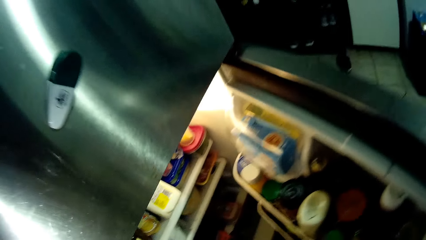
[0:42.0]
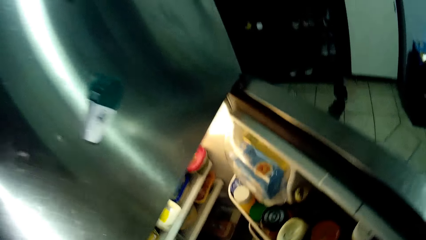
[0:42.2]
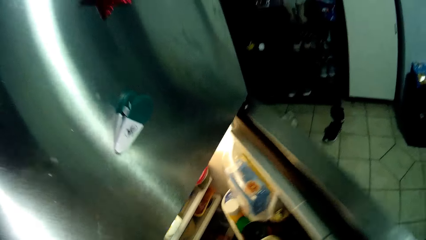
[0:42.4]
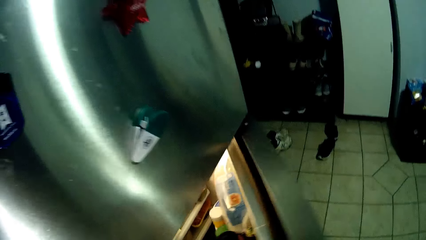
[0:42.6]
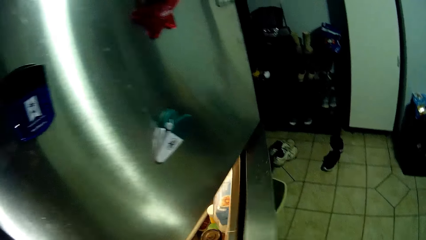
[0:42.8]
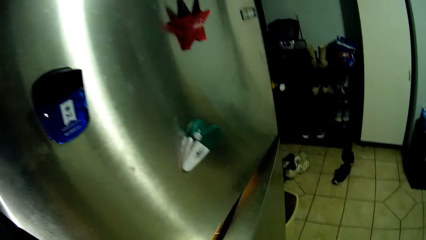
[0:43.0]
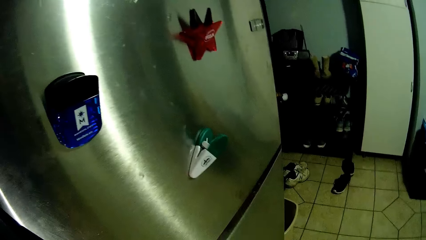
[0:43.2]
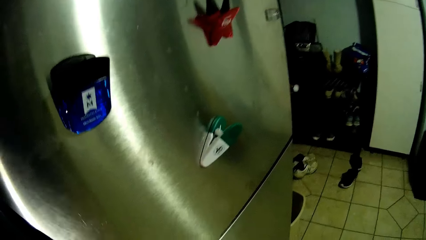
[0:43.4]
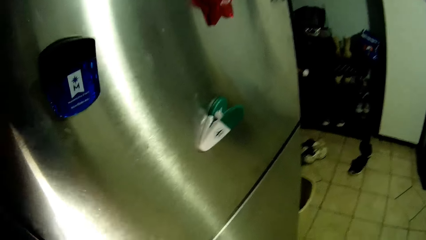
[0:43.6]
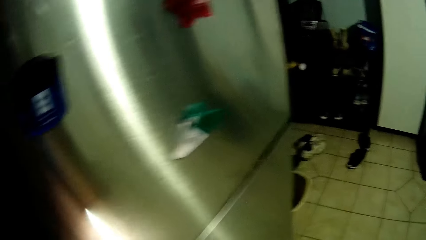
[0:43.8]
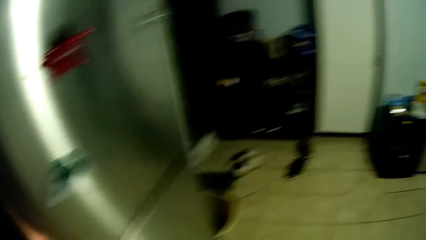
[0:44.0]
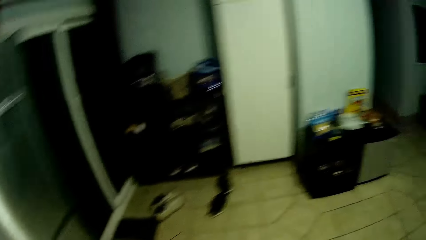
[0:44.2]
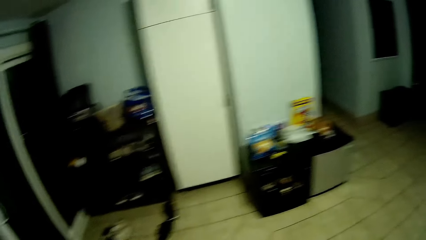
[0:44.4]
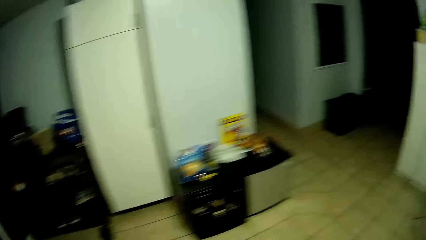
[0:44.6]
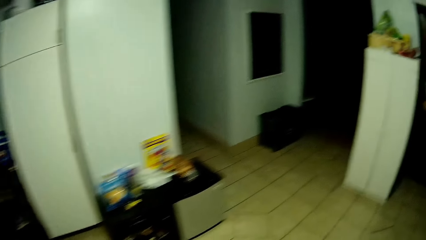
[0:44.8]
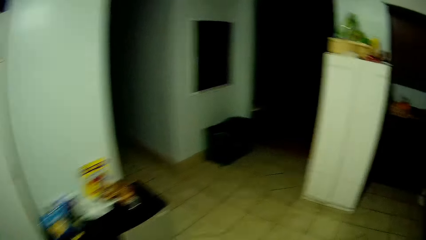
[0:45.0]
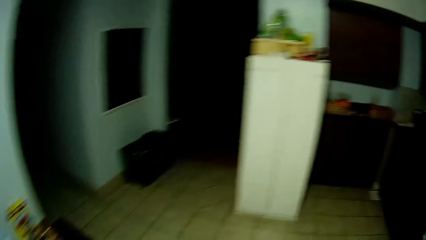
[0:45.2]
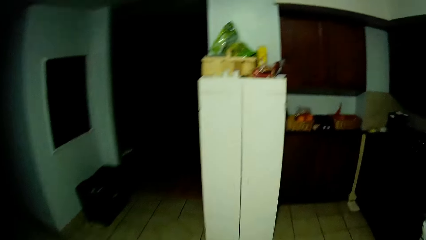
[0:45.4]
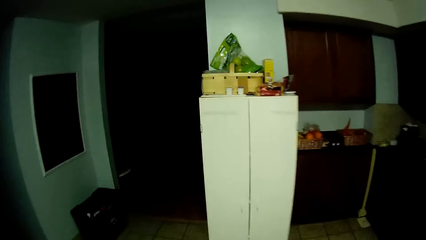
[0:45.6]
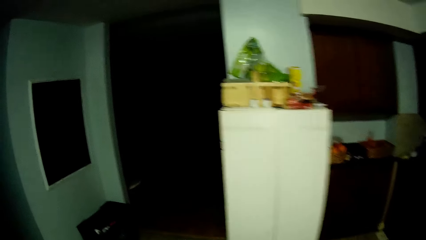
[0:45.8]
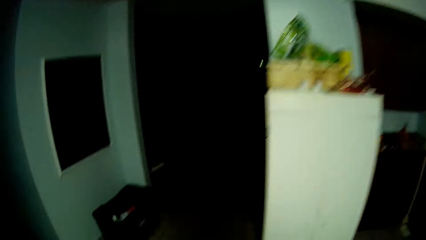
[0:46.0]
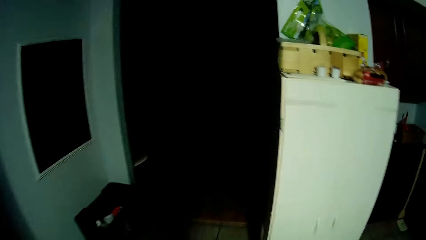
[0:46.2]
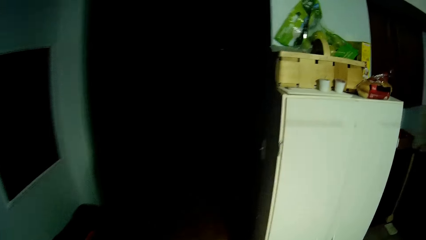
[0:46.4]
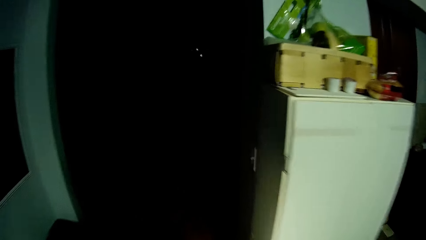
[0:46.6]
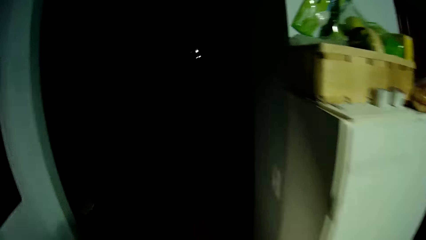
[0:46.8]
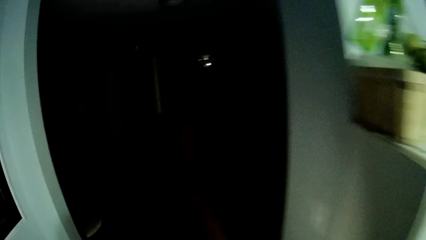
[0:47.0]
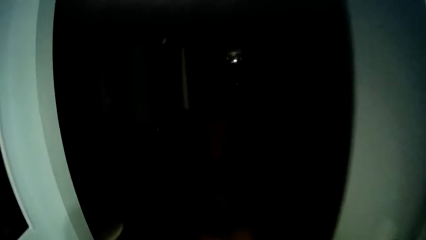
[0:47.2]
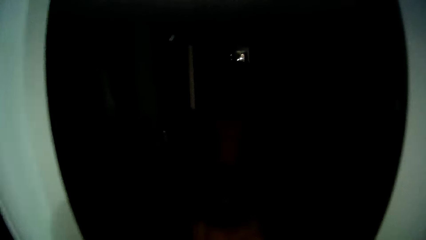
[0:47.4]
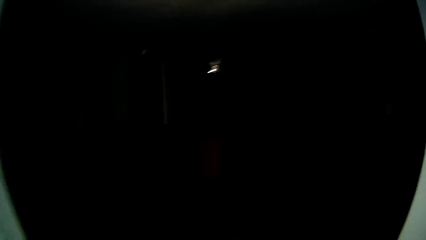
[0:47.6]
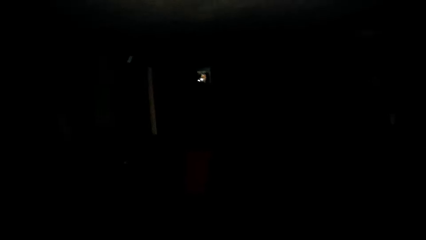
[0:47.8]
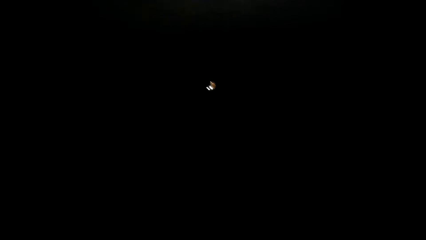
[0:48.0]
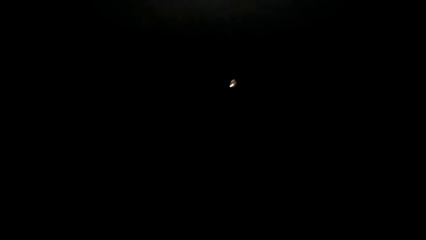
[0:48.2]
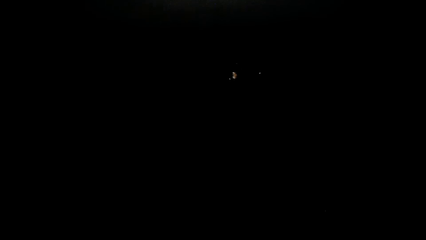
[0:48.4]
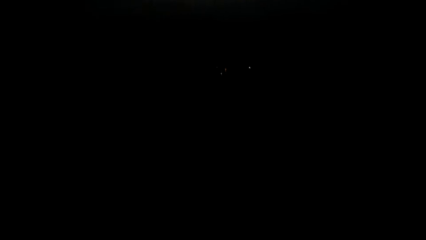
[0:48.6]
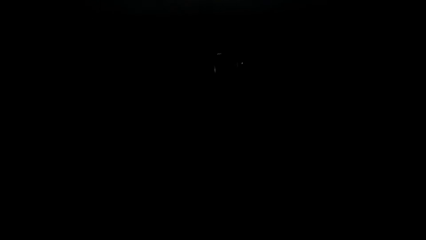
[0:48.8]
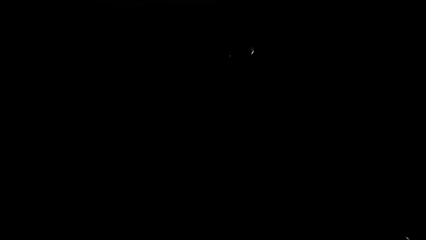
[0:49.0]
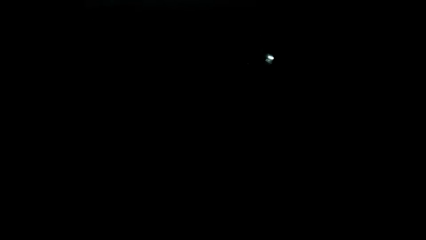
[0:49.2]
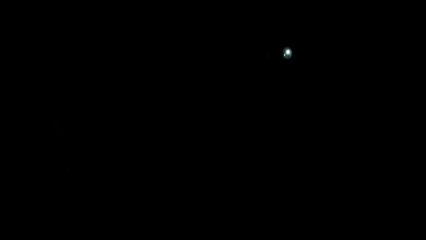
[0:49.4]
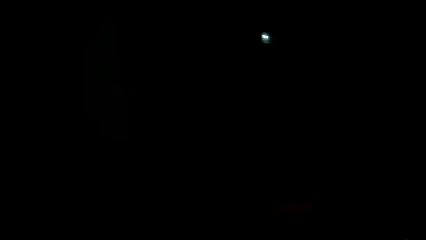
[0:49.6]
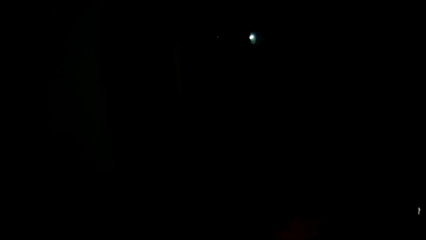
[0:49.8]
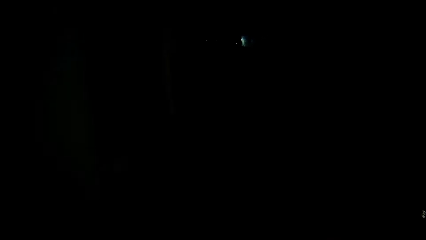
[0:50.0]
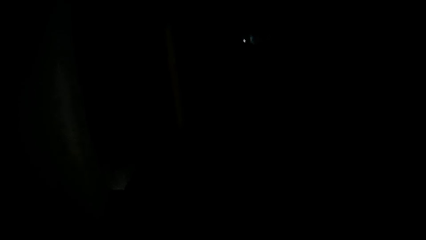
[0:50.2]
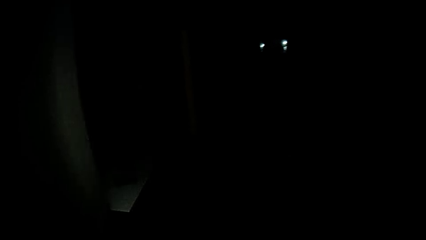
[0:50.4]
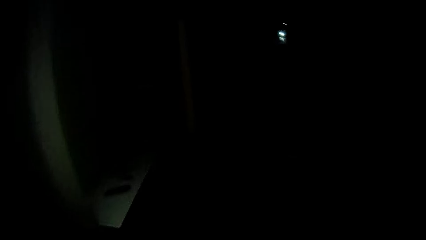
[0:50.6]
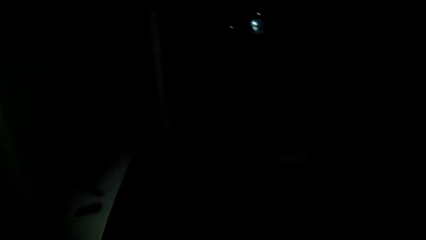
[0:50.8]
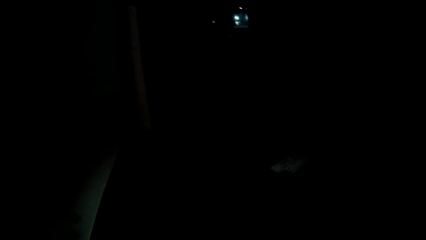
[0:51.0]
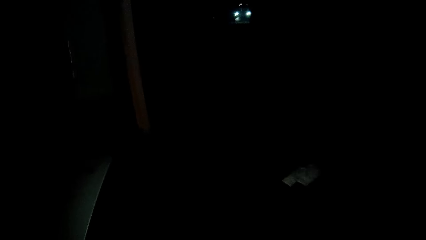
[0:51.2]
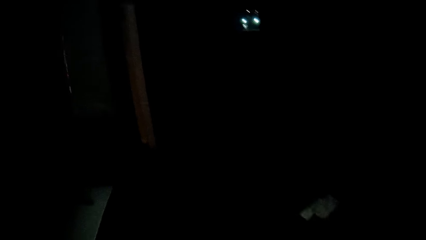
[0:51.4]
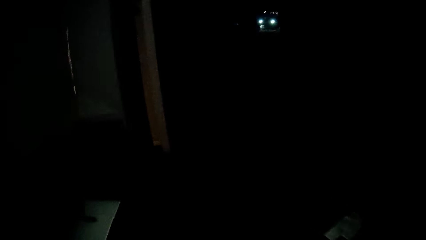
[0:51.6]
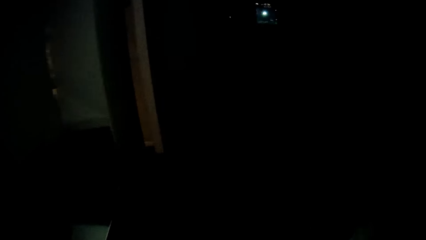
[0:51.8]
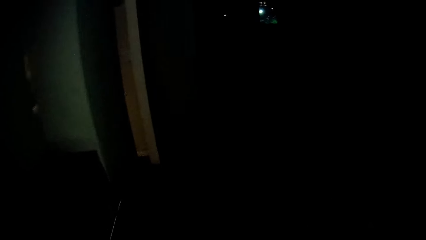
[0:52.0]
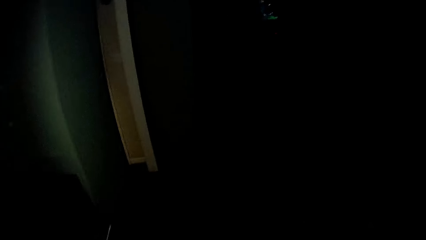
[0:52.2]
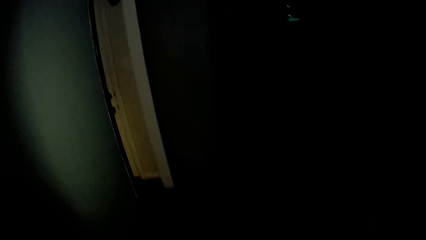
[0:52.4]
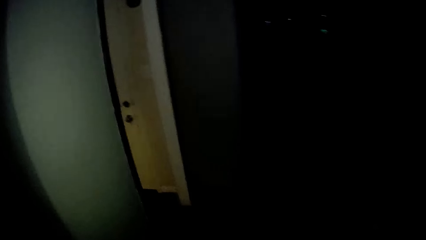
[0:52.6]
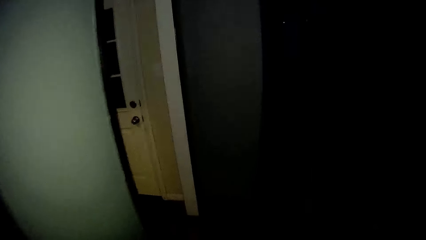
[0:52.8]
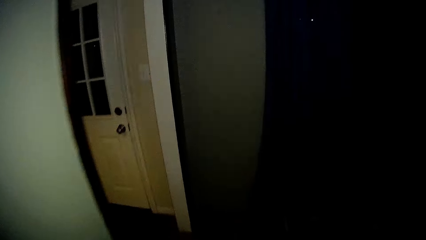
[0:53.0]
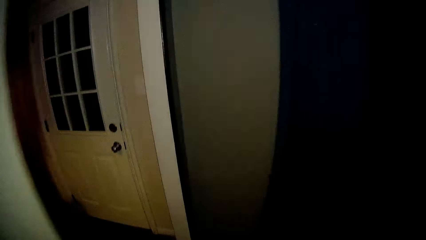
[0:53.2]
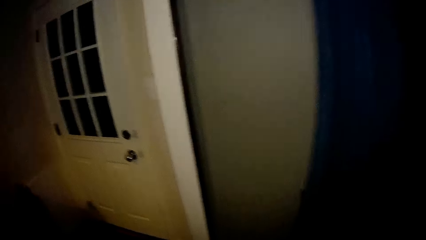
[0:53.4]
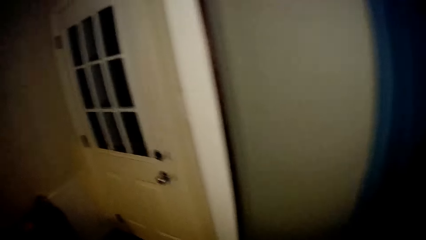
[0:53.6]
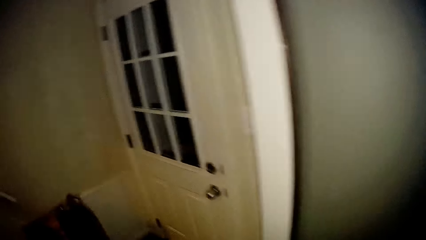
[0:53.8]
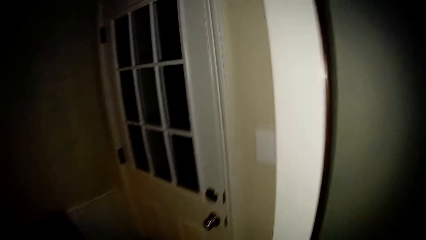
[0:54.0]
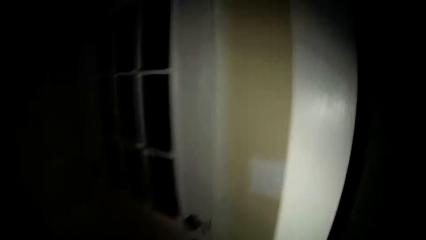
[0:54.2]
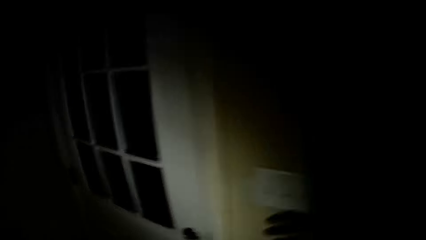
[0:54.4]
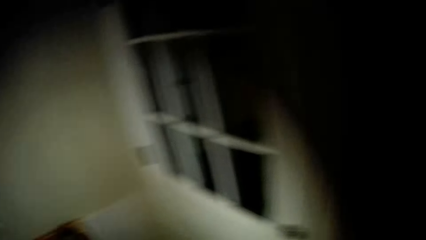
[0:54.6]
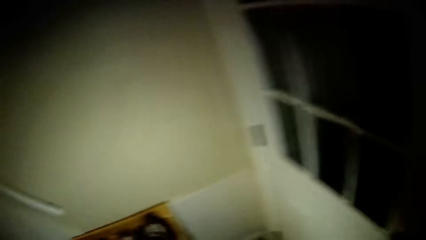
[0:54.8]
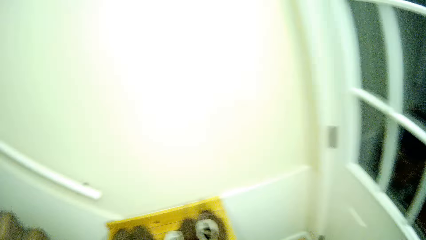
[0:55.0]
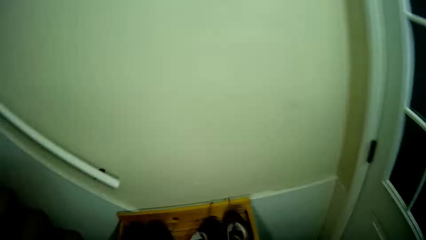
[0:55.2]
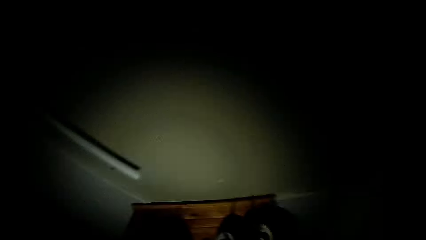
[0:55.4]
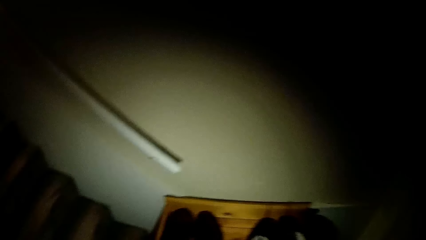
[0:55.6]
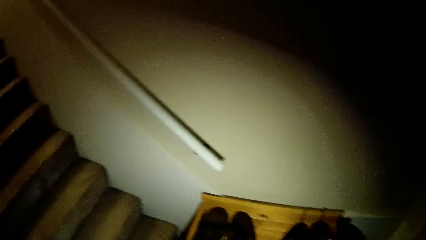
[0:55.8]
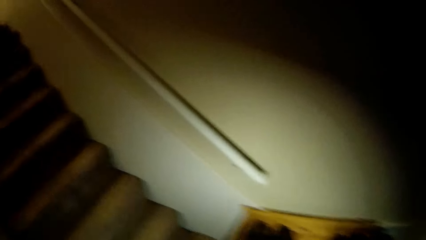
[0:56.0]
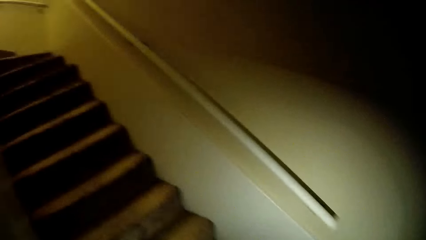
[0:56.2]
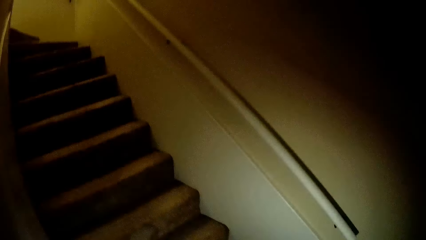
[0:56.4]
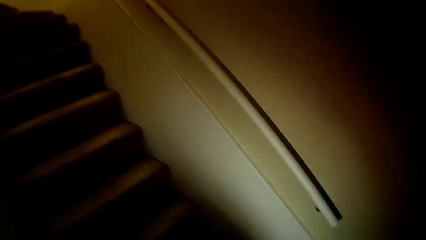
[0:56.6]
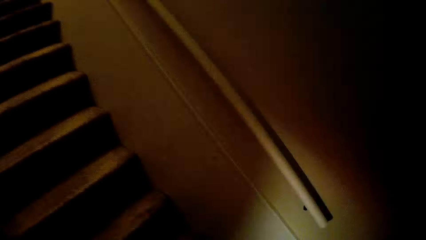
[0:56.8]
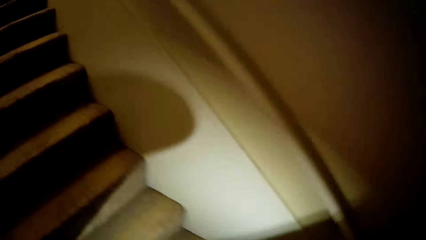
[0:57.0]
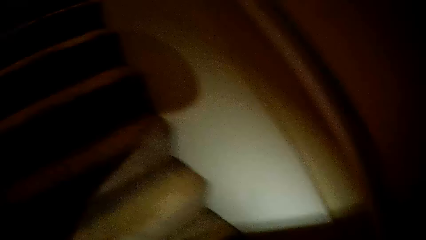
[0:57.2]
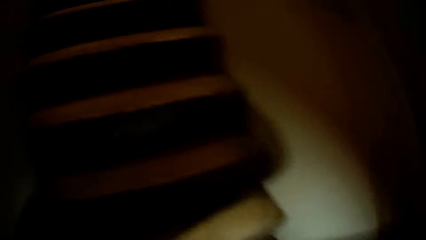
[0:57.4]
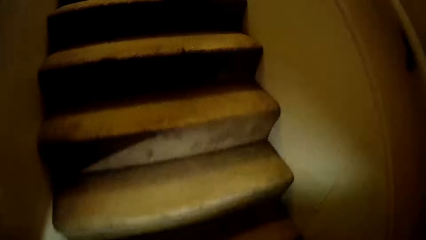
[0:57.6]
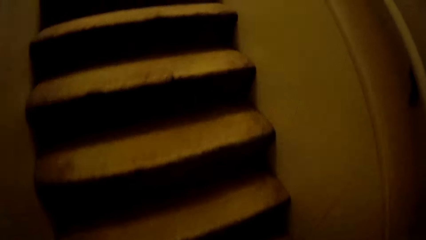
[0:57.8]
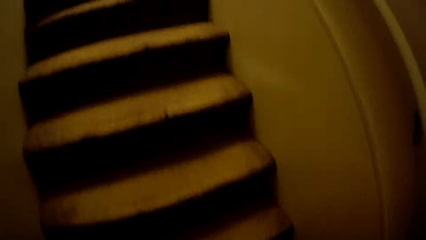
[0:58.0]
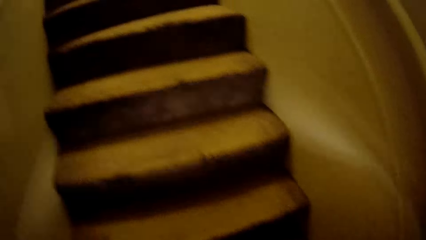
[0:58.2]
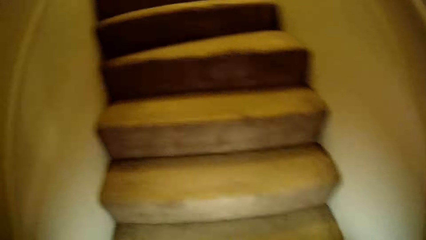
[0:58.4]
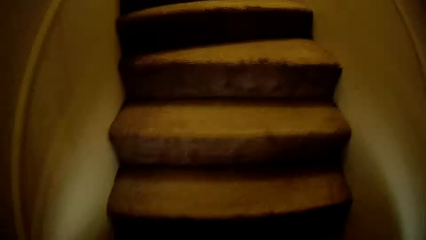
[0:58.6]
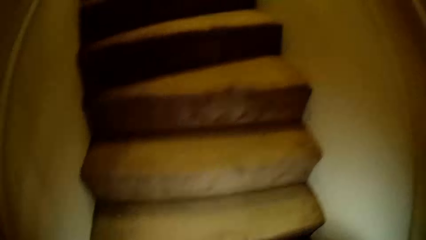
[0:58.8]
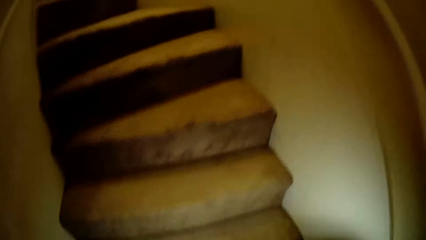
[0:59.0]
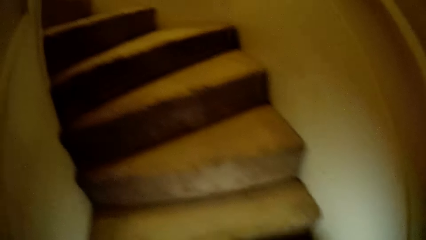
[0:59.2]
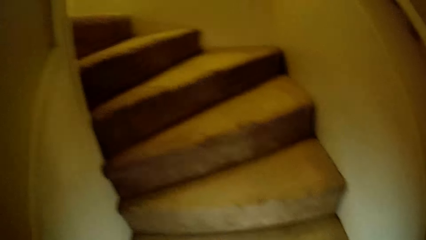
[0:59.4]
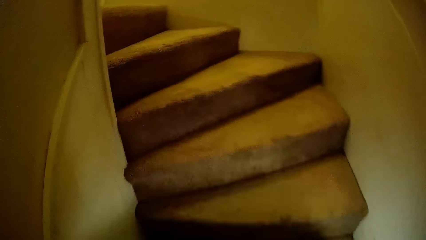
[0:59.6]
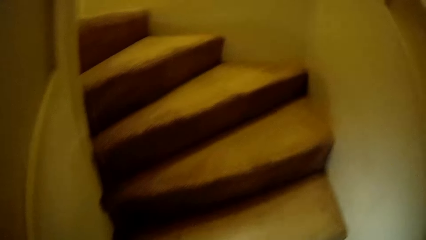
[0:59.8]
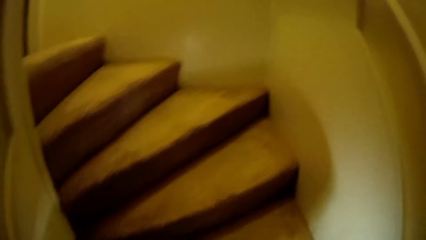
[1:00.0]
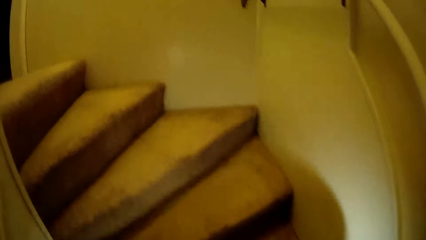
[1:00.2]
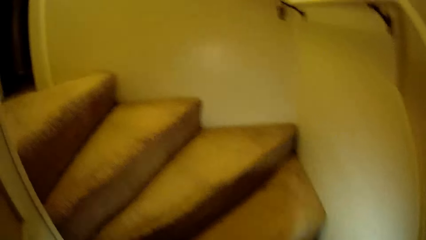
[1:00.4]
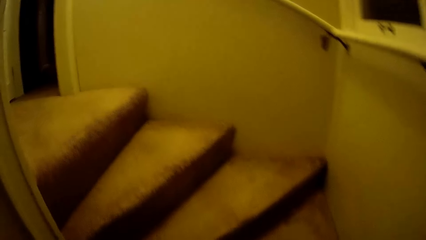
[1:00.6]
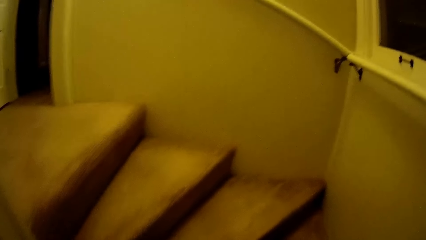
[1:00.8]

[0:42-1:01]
The camera wearer closes the fridge. They walk on the floor. They climb up the stairs.
